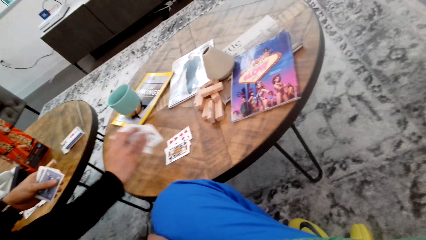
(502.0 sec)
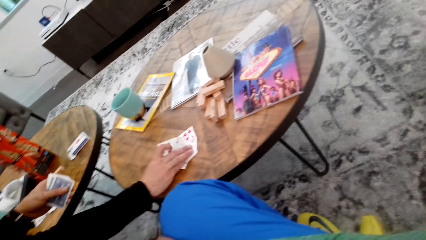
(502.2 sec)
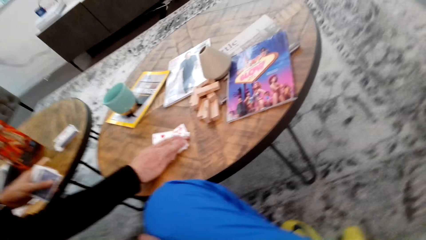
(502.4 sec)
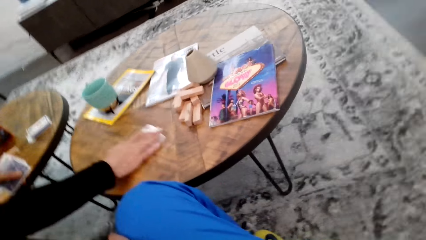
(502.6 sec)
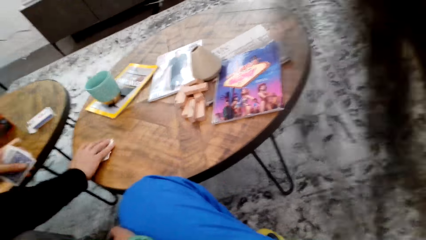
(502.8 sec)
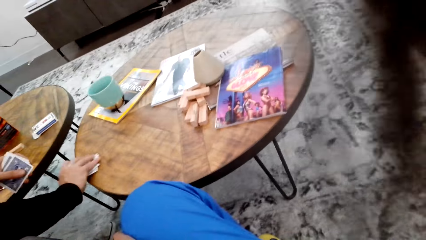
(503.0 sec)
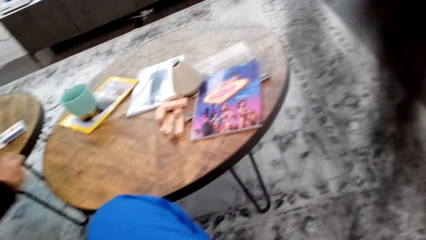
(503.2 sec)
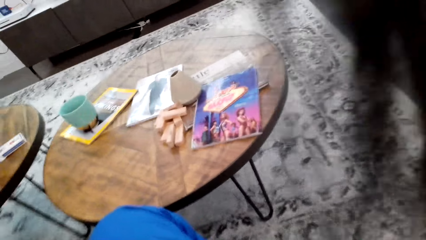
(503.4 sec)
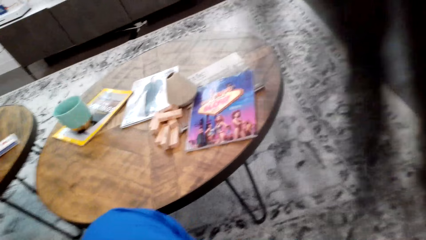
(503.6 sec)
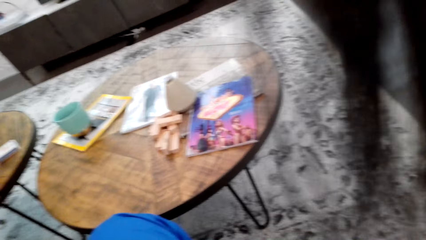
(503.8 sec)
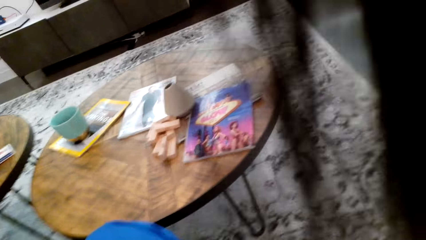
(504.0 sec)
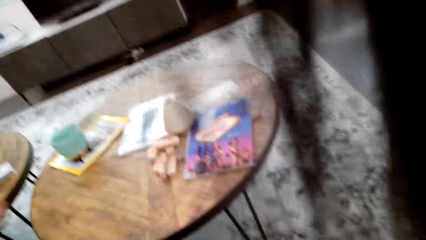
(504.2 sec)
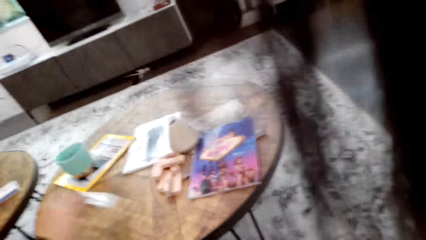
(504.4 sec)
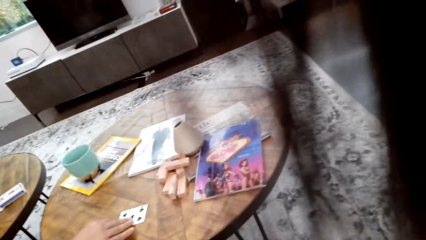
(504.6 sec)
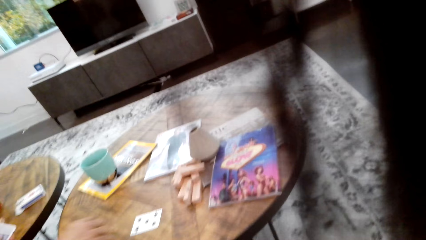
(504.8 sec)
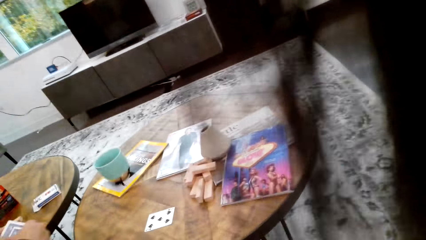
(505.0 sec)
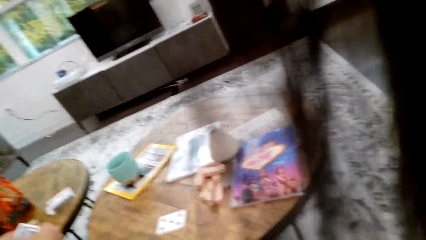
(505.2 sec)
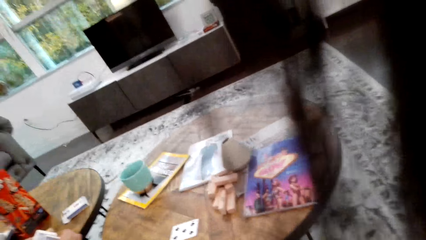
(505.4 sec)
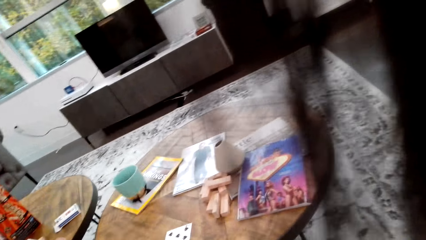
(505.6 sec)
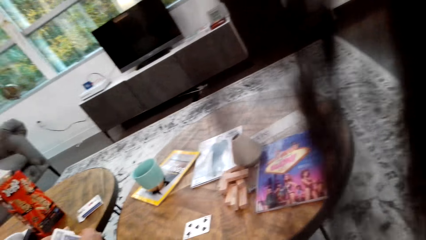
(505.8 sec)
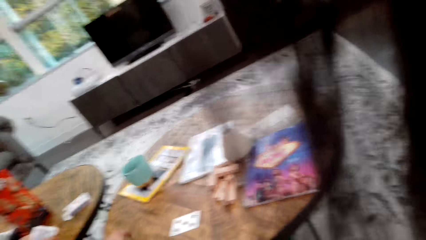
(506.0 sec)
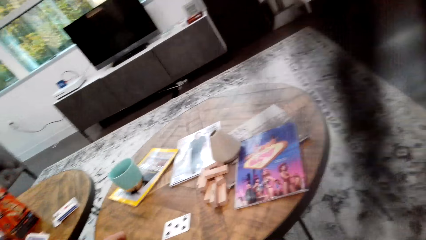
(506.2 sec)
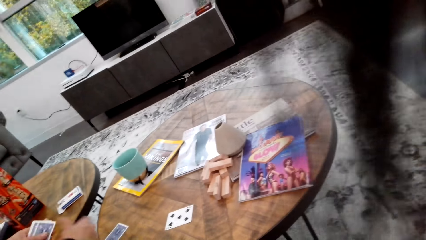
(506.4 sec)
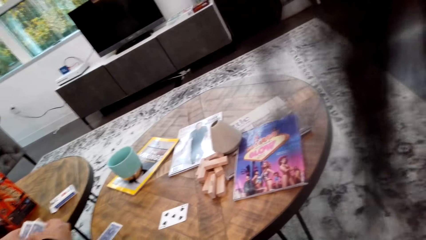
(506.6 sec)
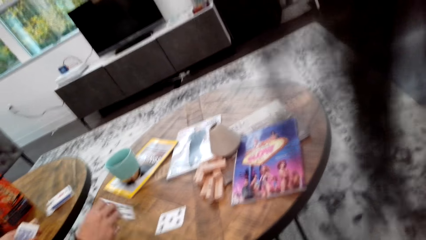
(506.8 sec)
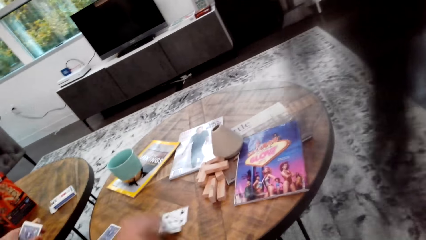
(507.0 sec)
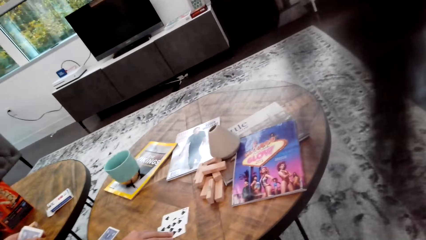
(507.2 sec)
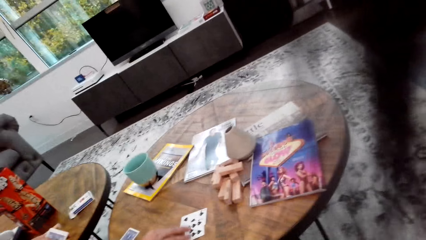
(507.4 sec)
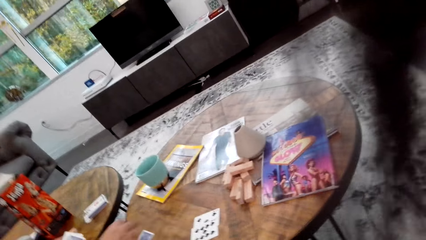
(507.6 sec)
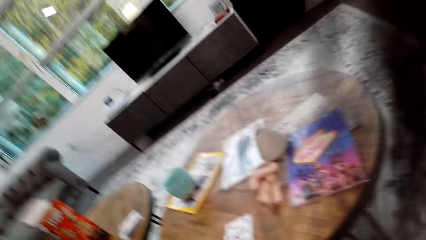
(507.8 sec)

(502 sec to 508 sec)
A man picks up playing cards and places the cards on the table.

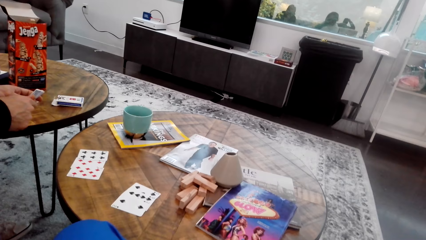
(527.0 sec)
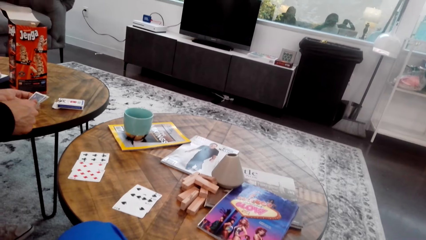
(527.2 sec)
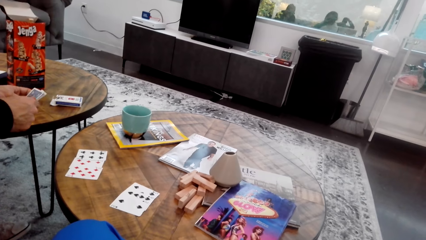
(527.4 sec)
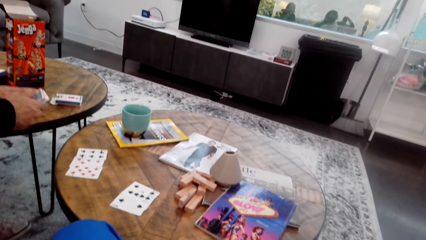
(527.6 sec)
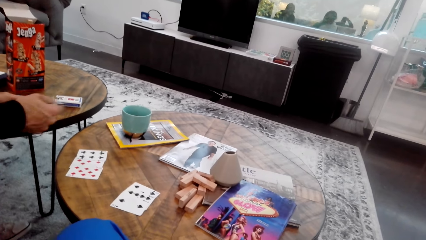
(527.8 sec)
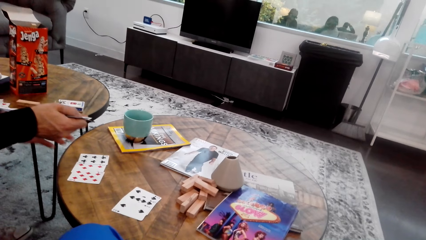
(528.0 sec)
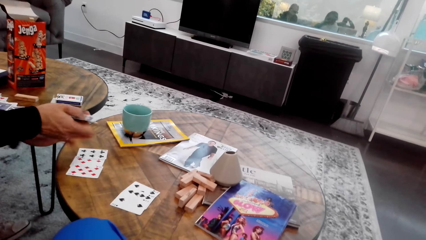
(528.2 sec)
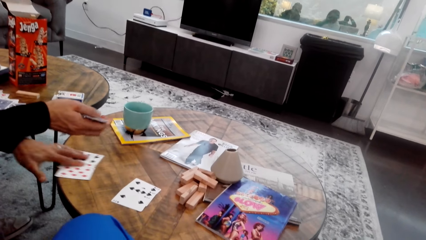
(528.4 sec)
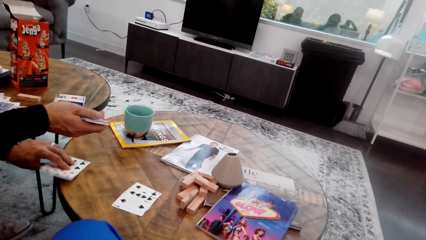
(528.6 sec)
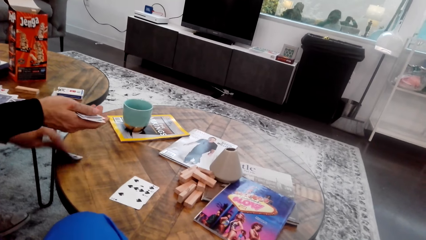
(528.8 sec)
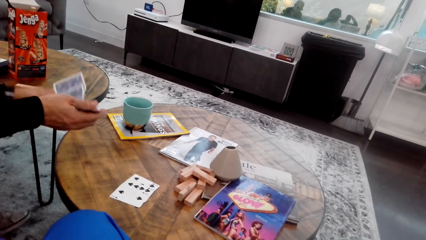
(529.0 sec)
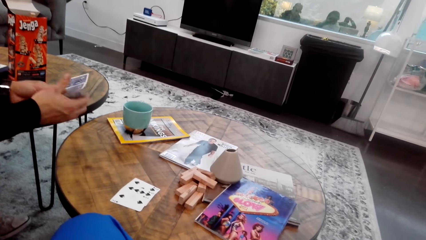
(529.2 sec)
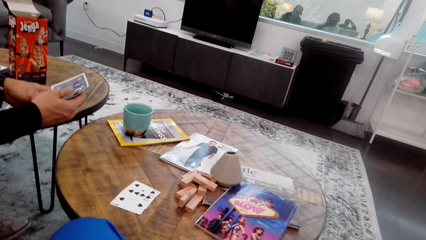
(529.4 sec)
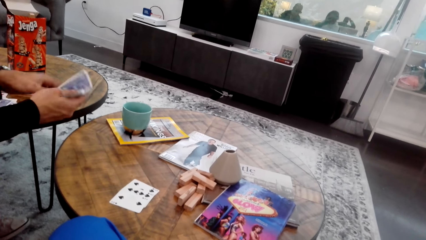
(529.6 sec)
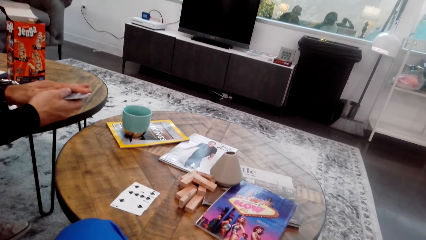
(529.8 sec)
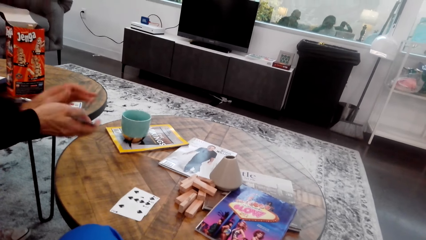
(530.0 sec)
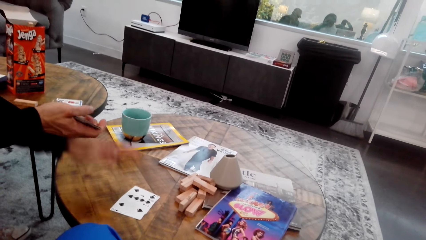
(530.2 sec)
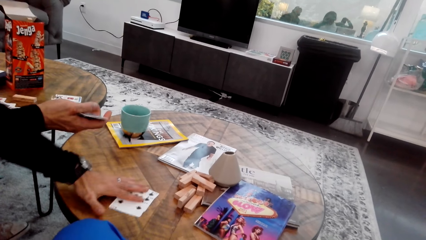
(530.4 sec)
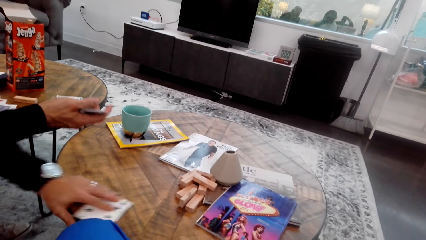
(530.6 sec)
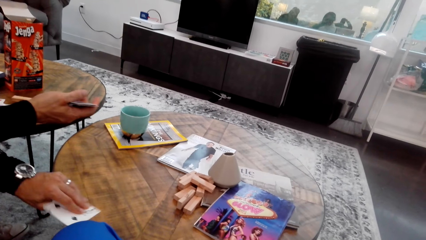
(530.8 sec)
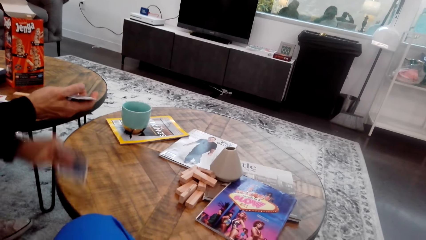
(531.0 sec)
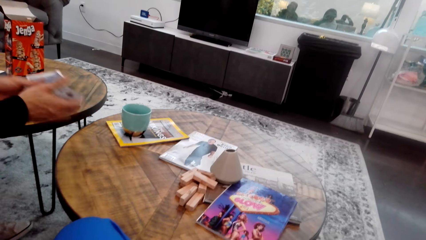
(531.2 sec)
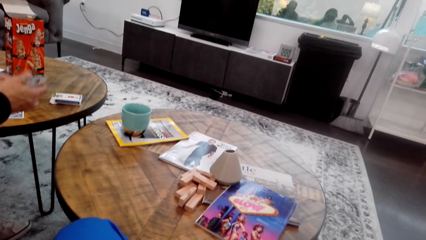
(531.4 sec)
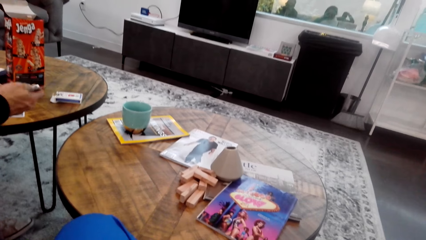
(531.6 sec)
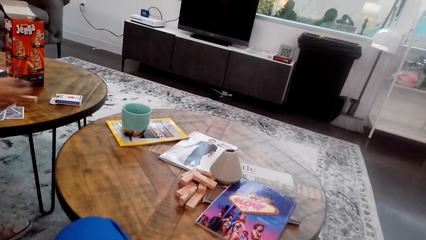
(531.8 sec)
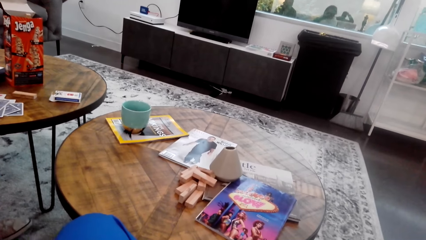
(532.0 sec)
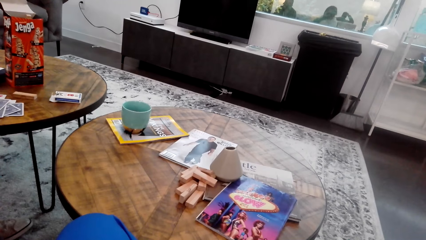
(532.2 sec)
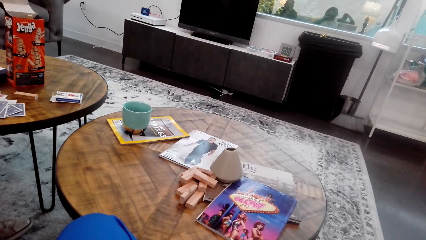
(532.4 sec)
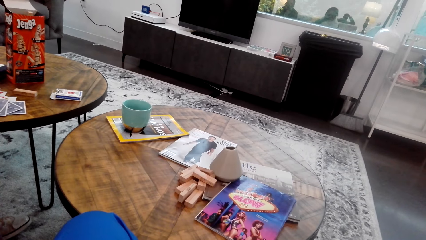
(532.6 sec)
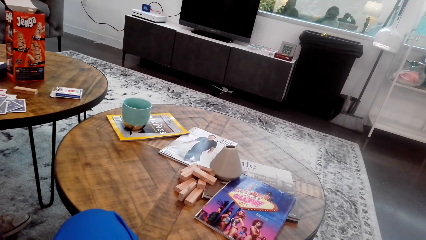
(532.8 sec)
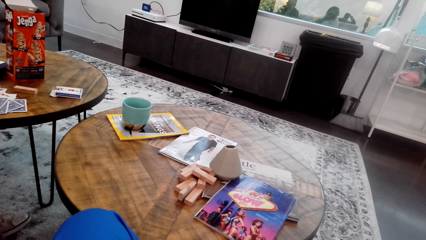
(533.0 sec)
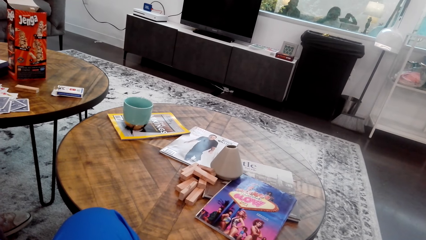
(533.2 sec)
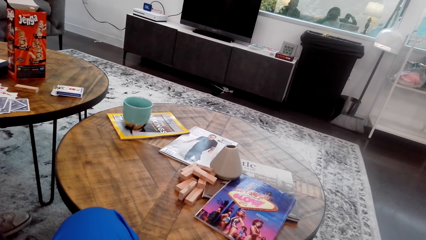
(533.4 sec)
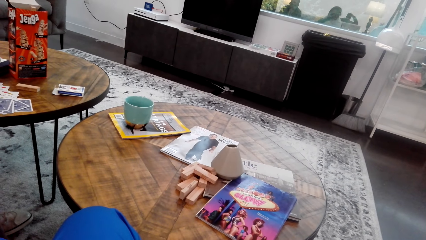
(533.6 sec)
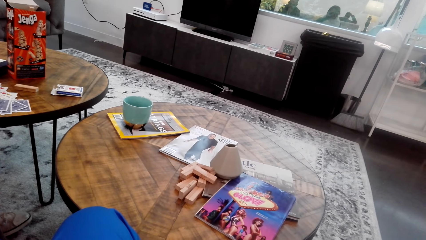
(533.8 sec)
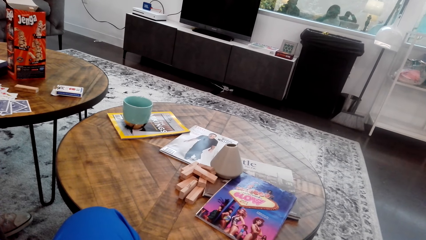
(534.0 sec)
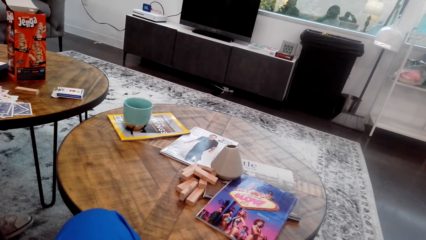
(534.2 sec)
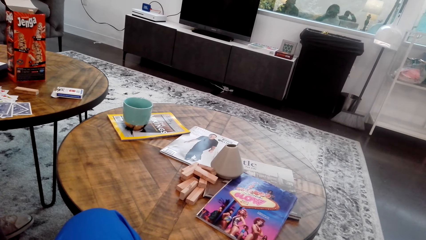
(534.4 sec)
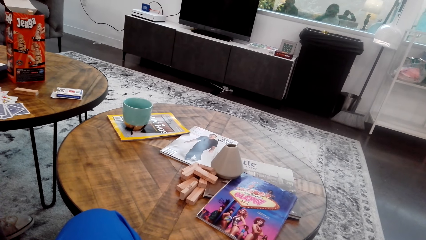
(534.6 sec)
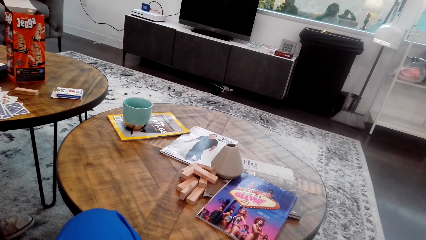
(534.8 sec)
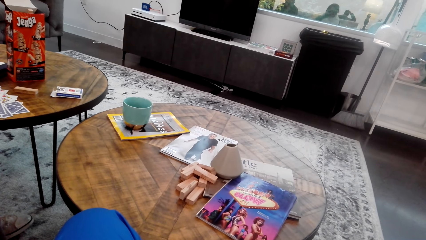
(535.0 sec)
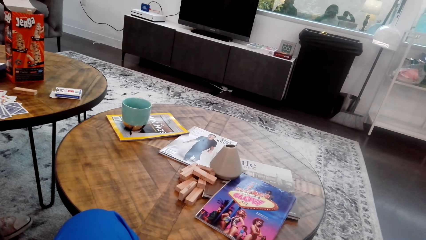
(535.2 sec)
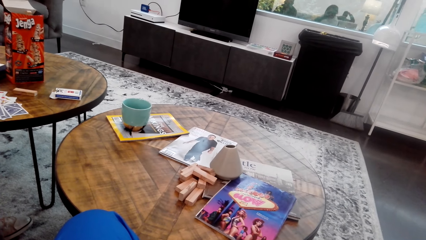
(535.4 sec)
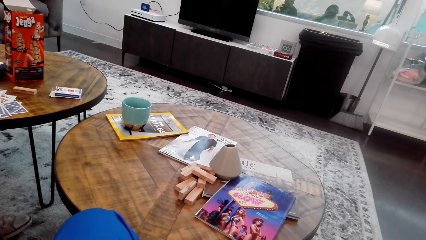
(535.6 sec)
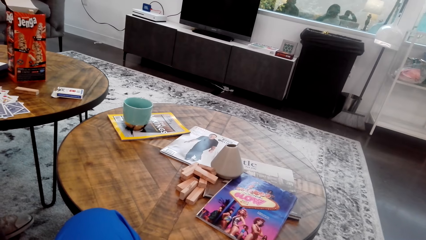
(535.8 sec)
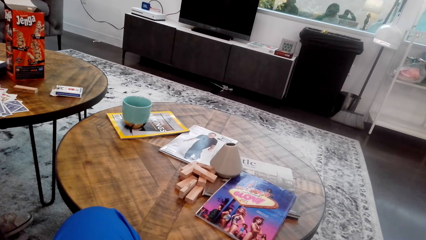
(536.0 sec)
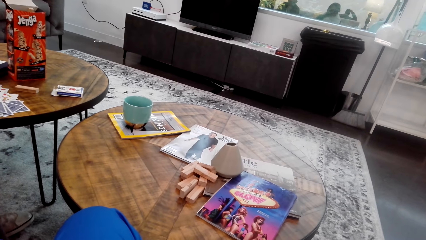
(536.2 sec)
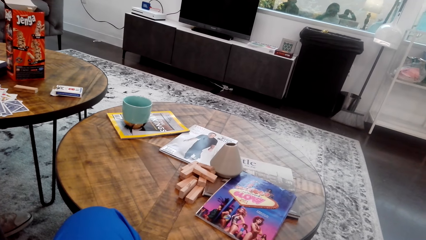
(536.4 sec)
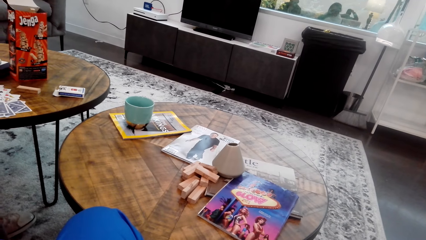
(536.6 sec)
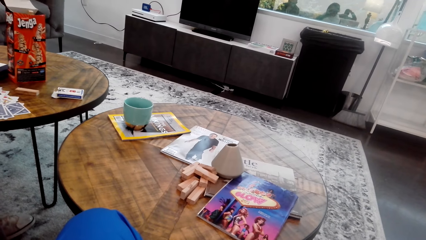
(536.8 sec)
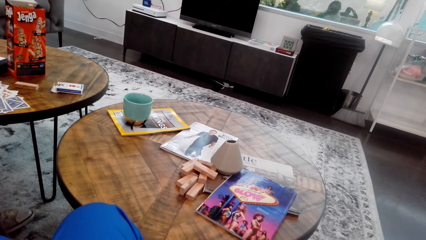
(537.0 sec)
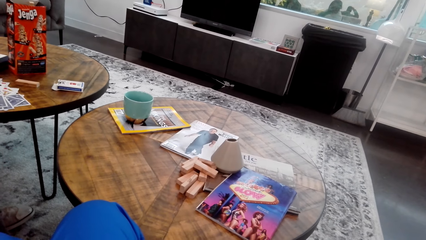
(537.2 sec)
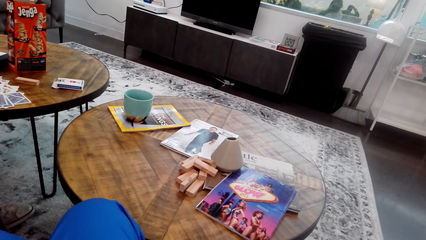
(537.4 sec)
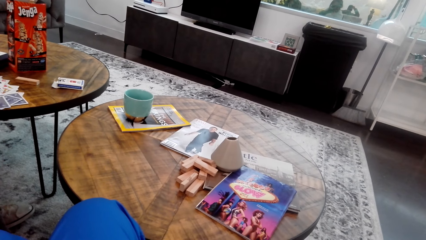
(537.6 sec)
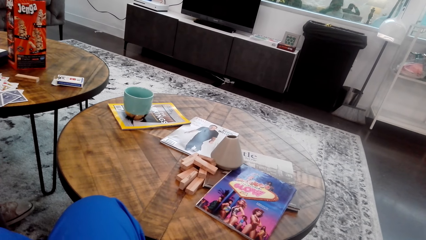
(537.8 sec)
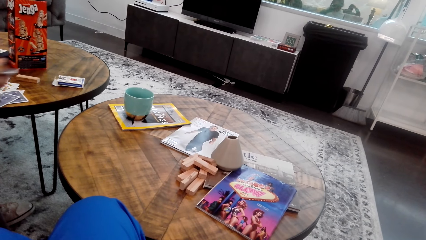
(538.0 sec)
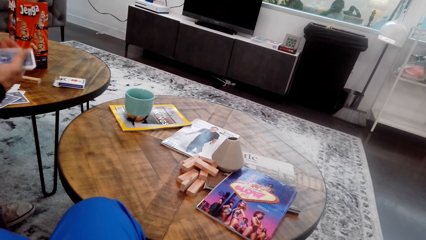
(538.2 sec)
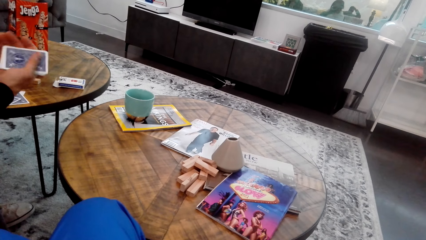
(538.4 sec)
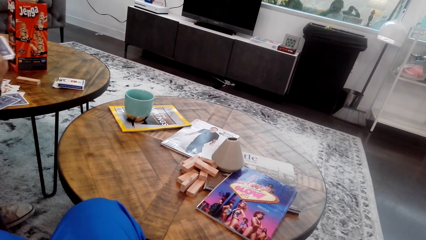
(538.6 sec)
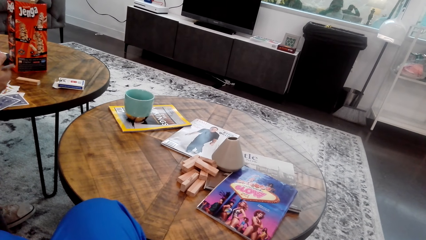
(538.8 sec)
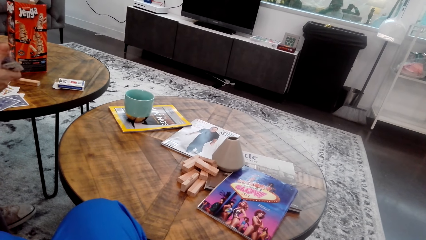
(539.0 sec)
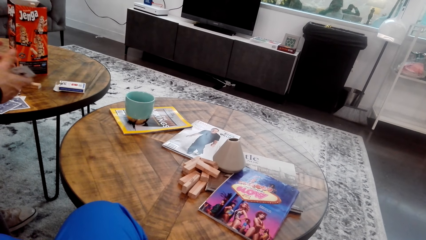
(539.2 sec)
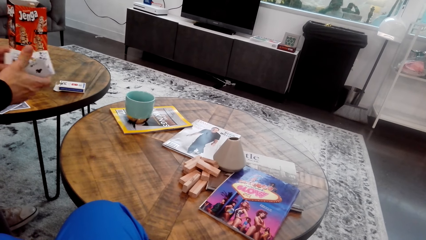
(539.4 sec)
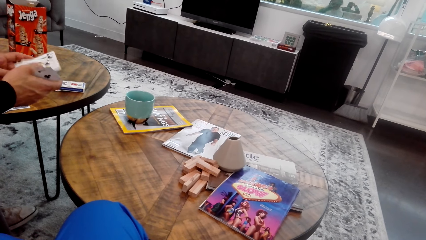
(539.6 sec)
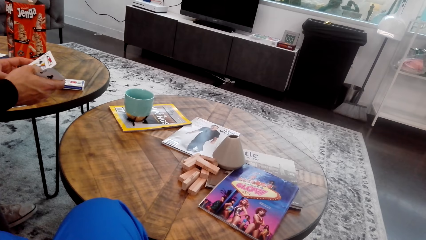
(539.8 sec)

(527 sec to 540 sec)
A man picks up the cards from the table and touches the playing cards.
